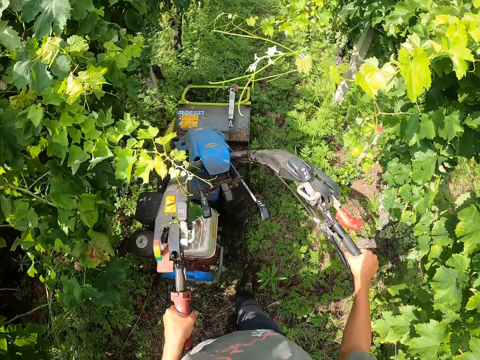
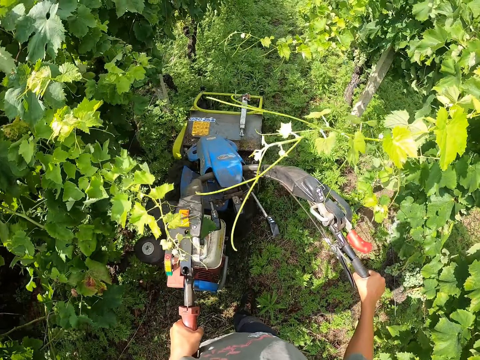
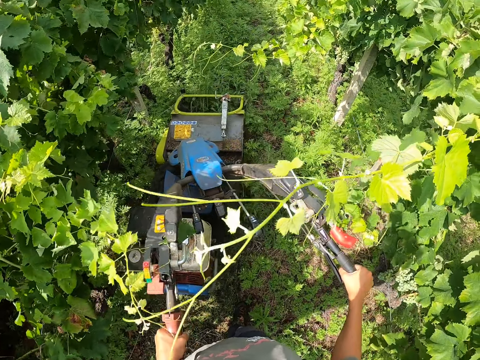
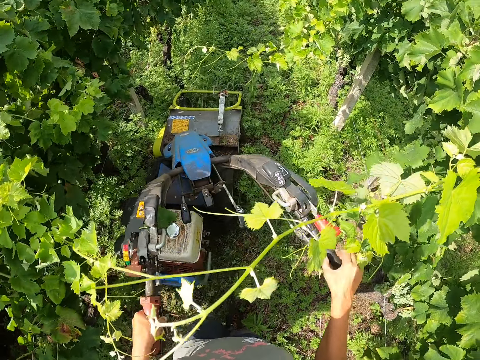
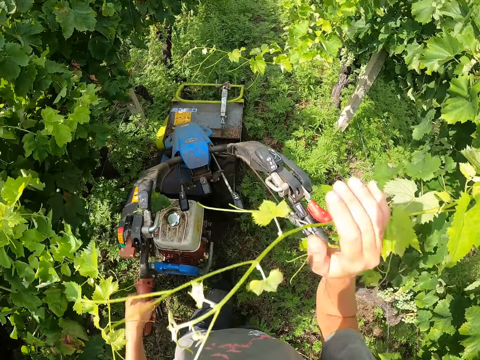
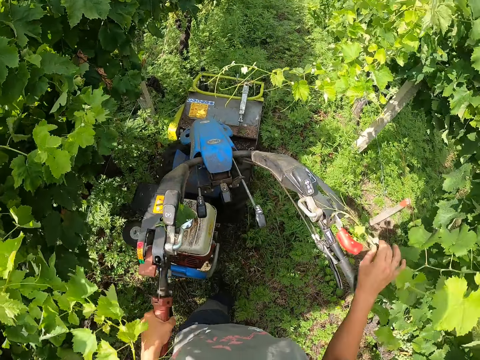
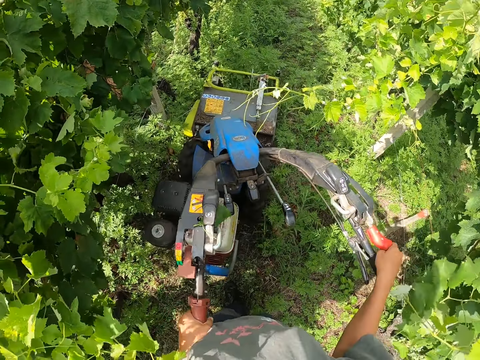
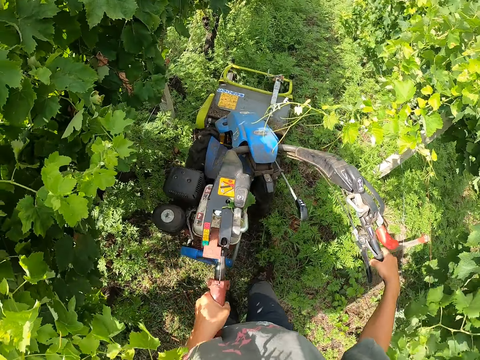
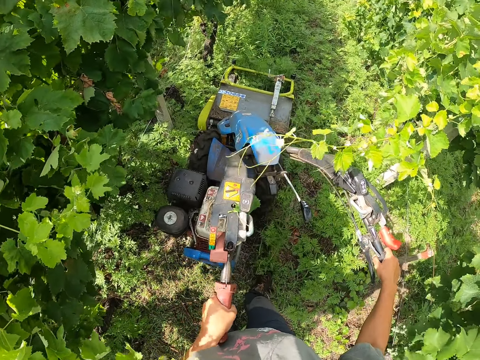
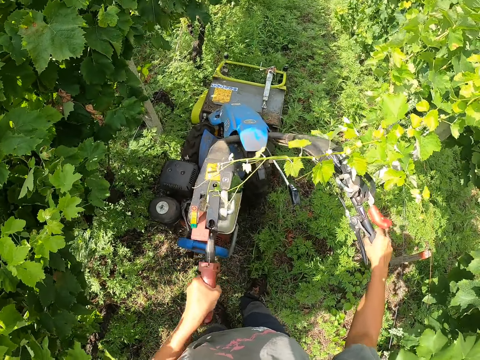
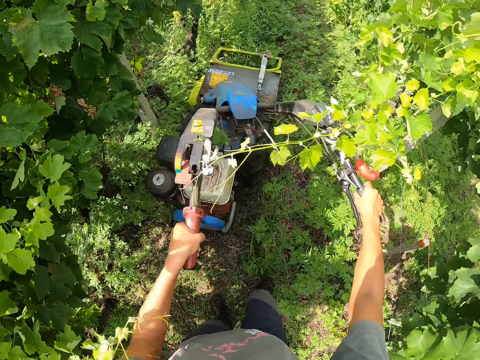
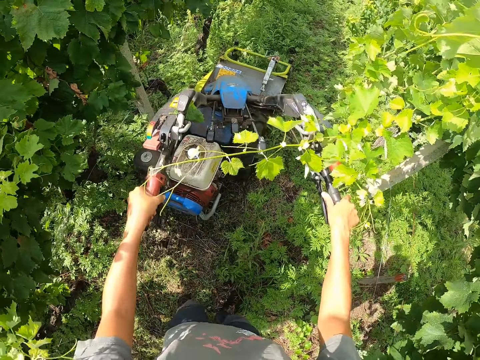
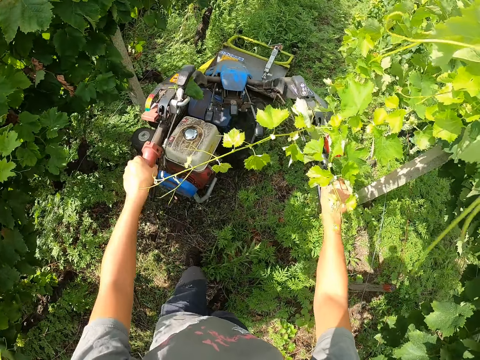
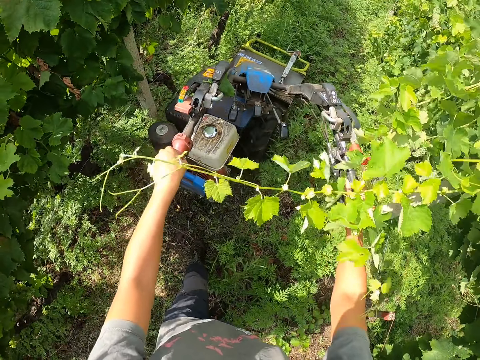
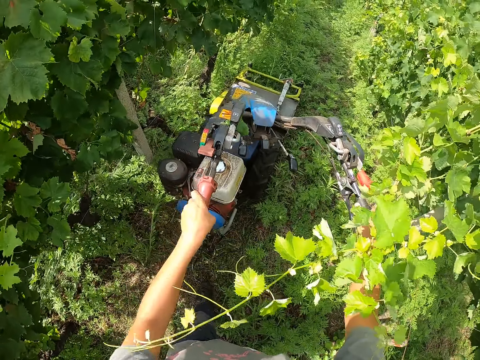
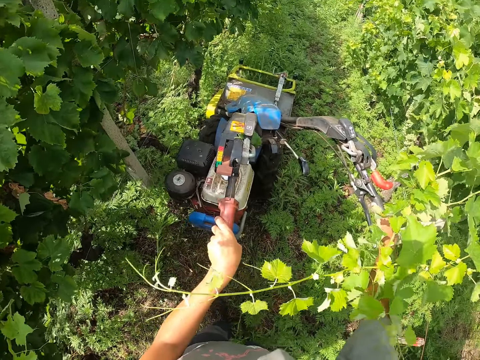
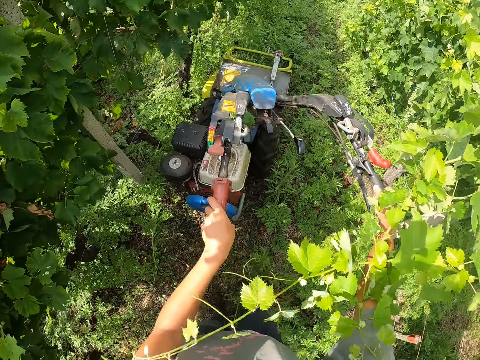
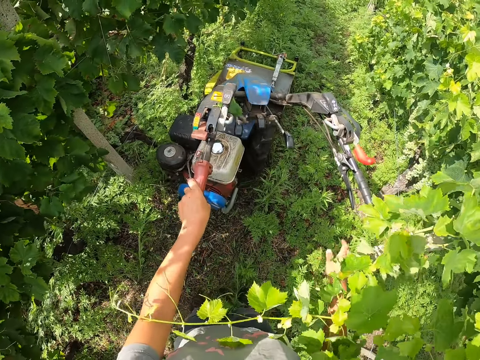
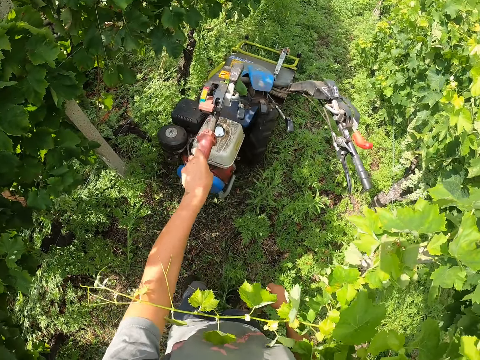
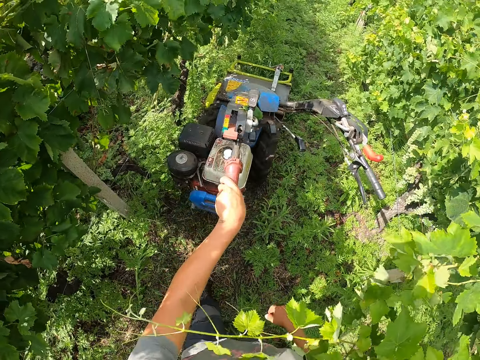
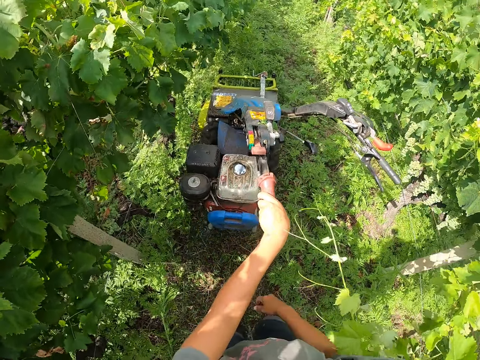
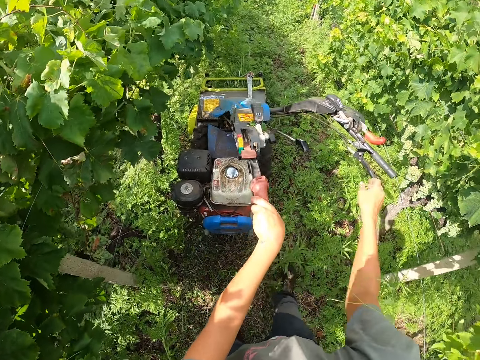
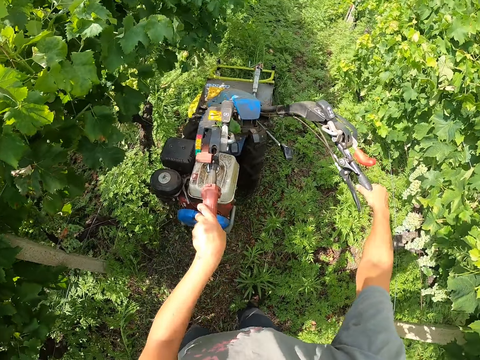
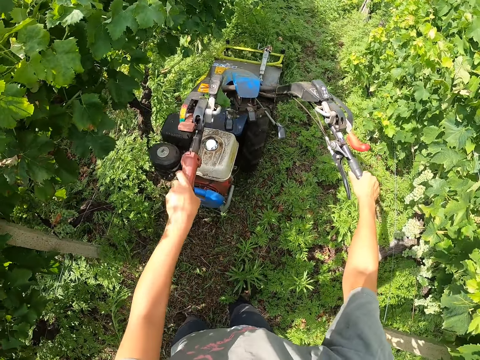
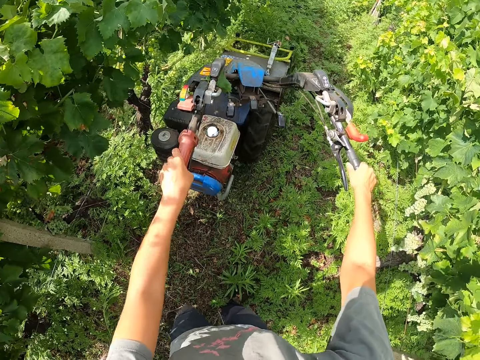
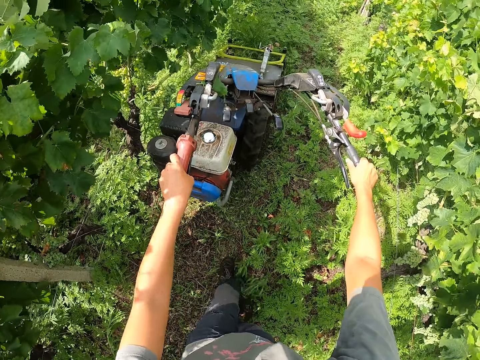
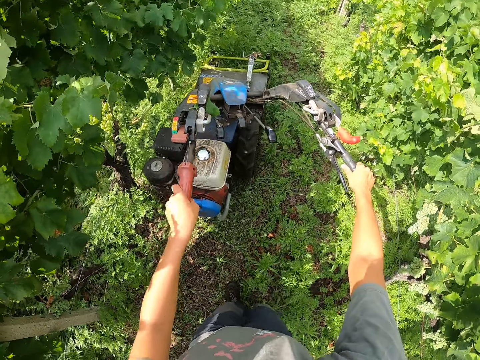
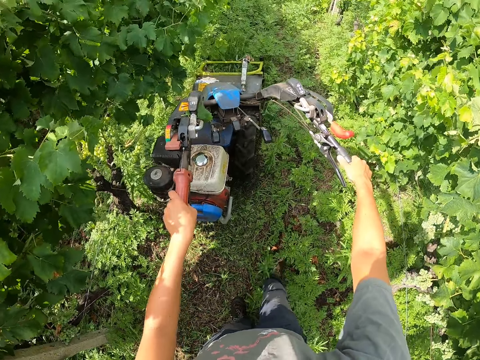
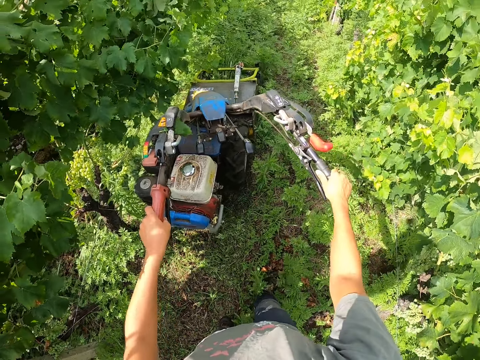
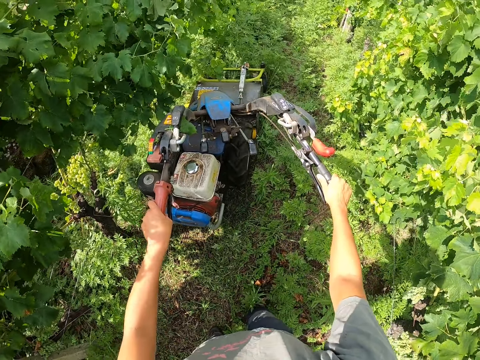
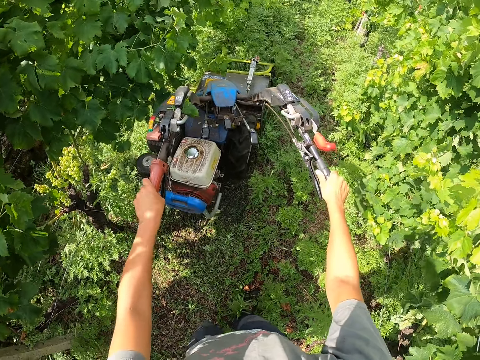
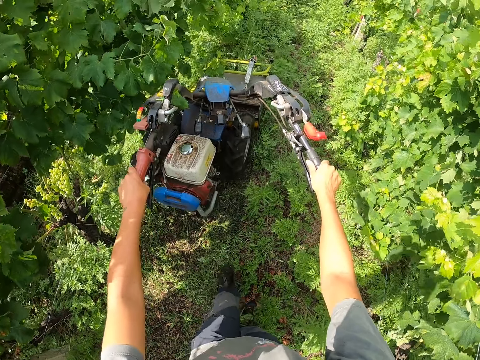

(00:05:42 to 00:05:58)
The camera wearer removes his right hand from the right handle of the mower. He pushes away an outgrown plant from his face. He holds the right handle of the mower with his right hand. He removes his right hand from the right handle of the mower. He moves his right arm behind an outgrown plant. He holds the right handle of the mower with his right hand.

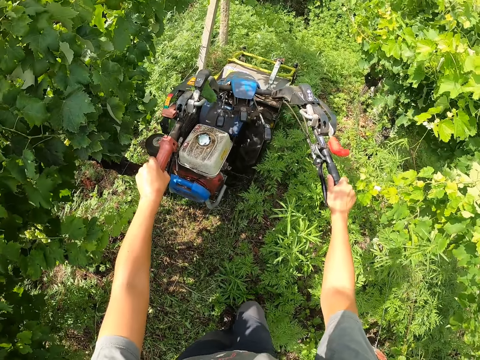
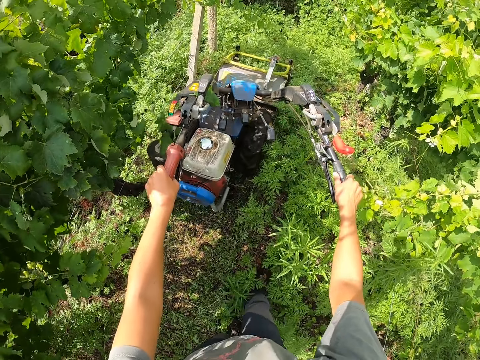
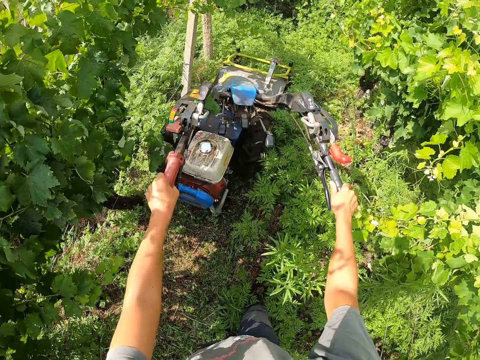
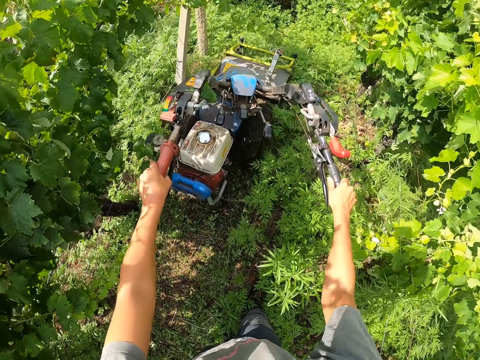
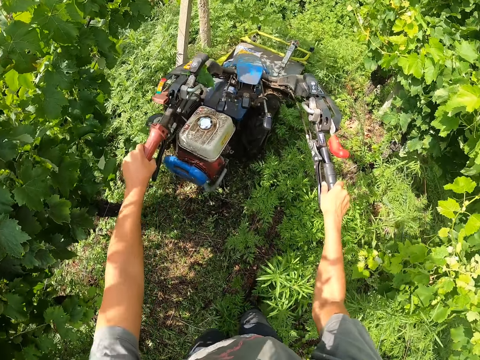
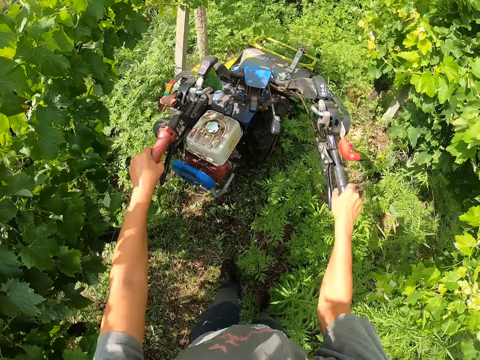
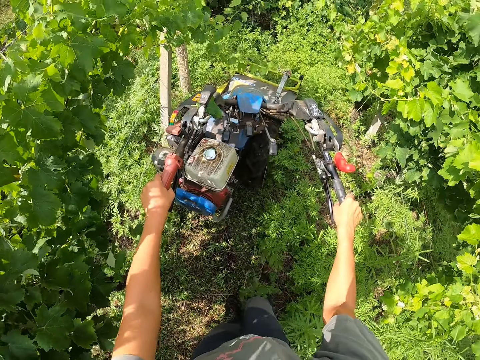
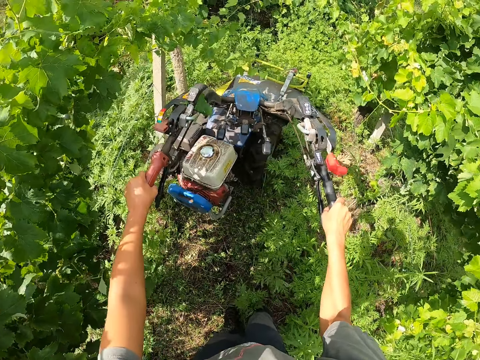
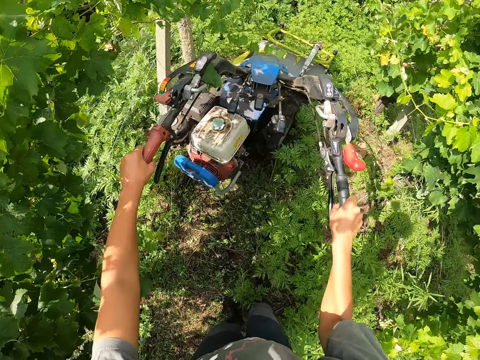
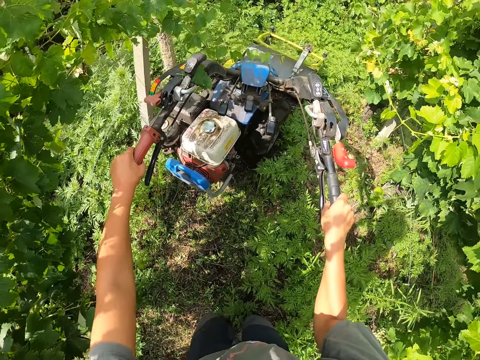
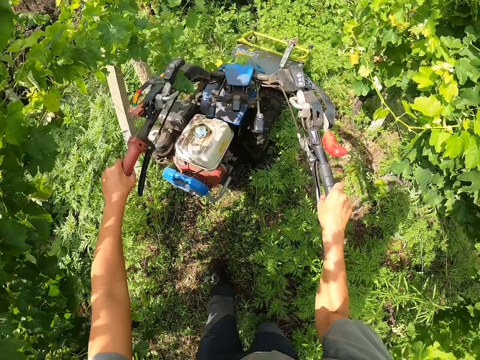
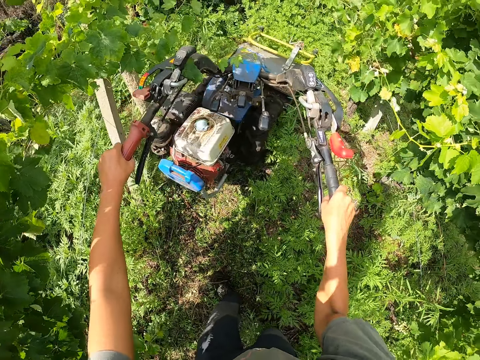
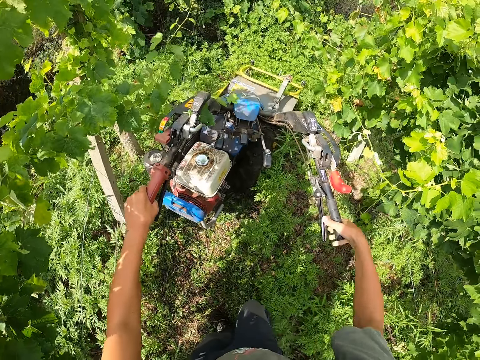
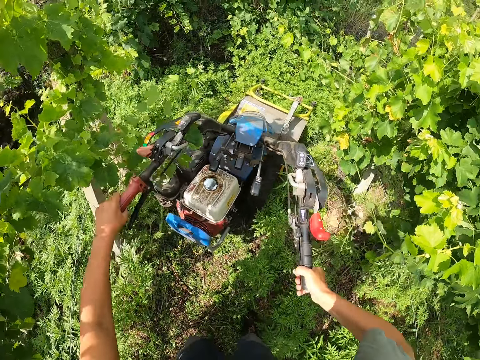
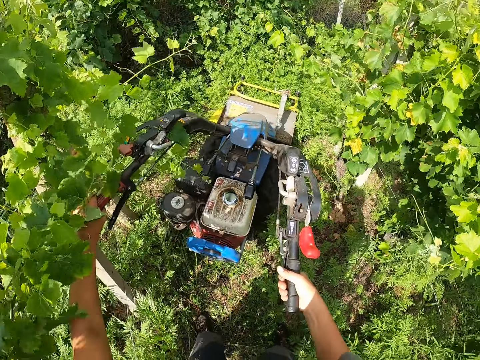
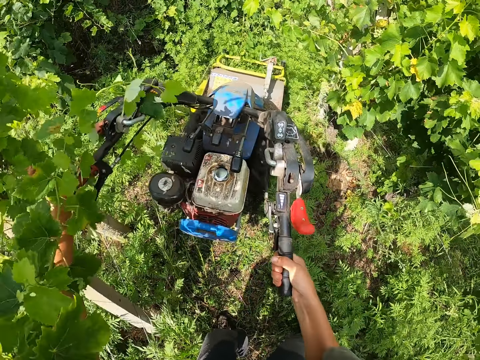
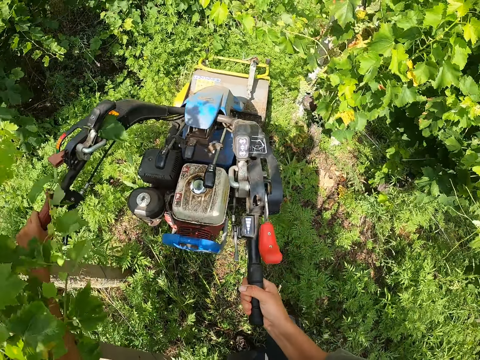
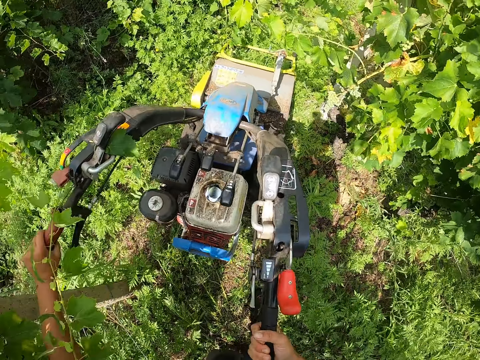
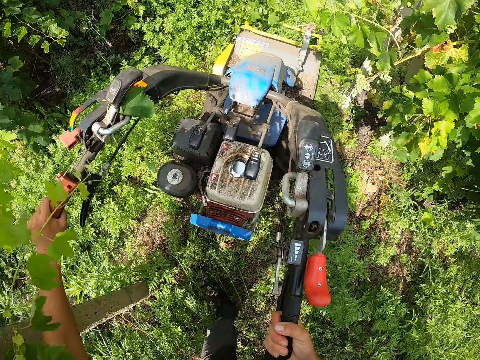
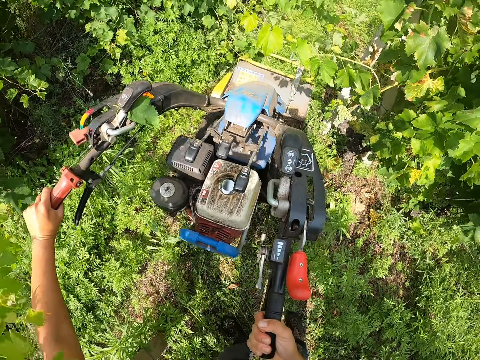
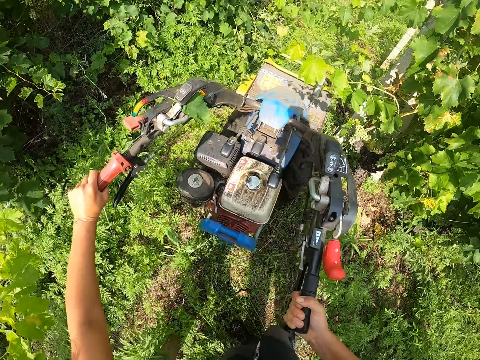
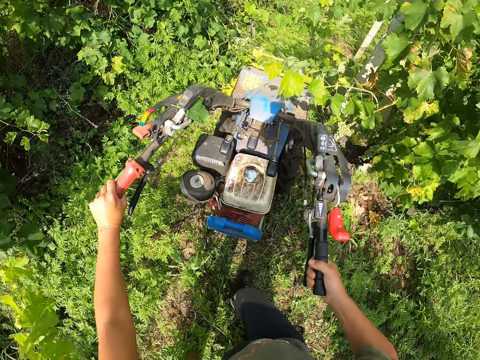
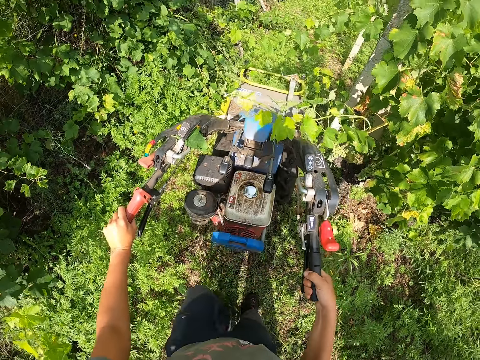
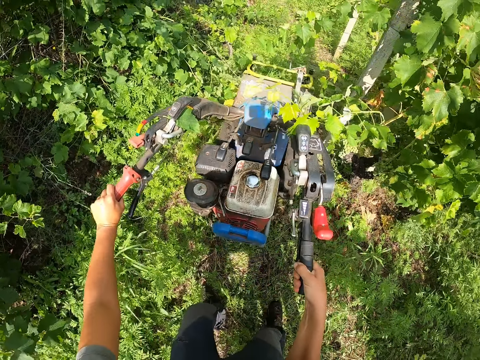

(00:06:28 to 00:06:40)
The camera wearer turns the steering of the mower to the left. They firmly grip the right clutch handle and right handle of the mower. They turn the mower to another row of plants on the right.
